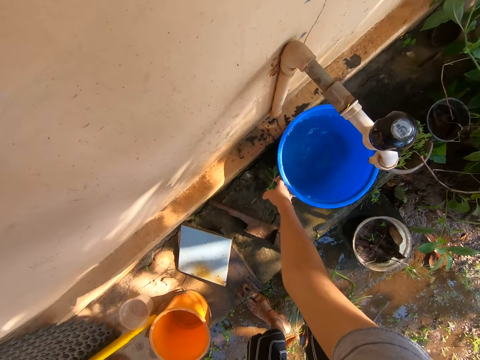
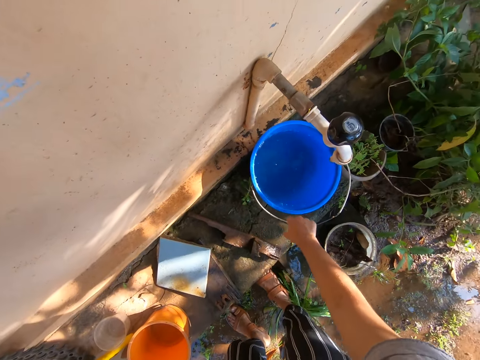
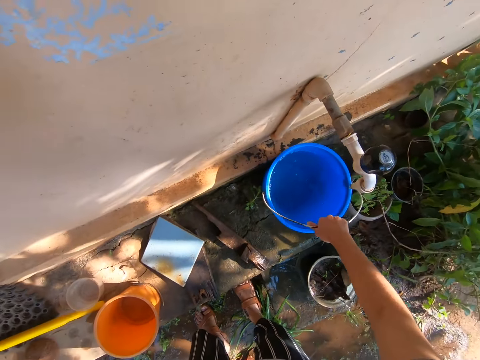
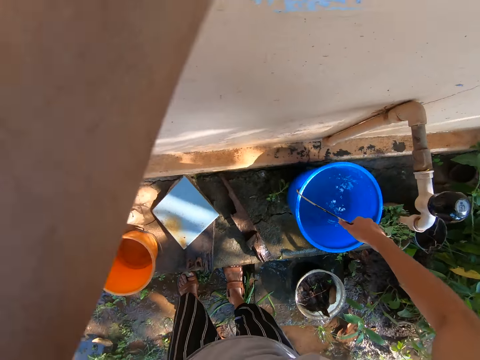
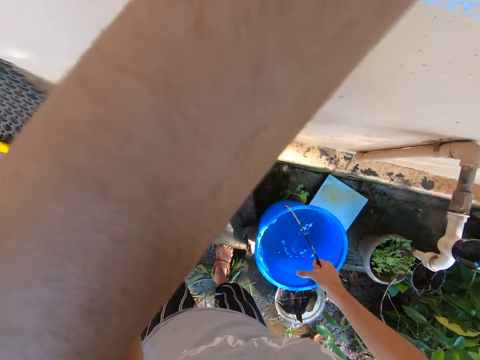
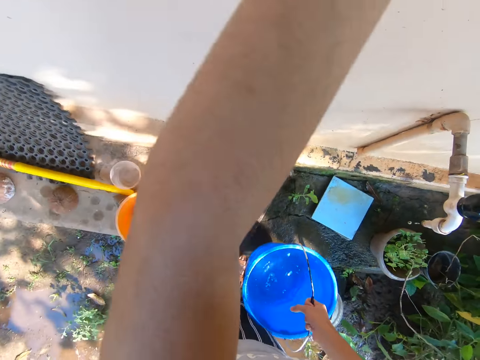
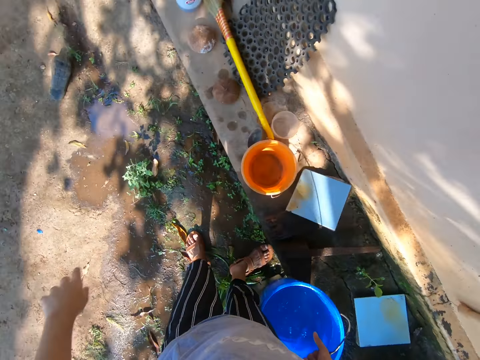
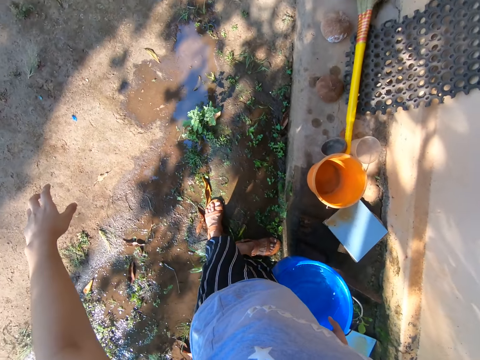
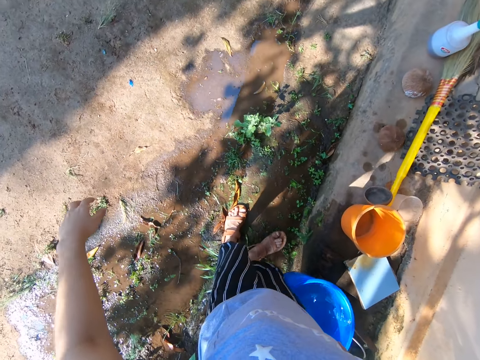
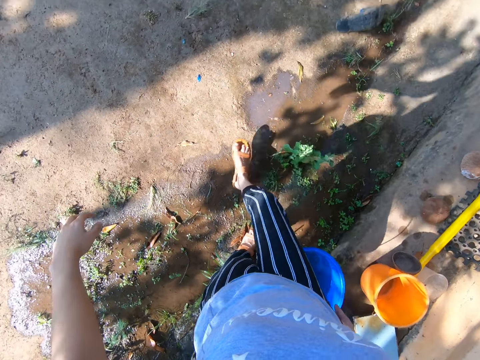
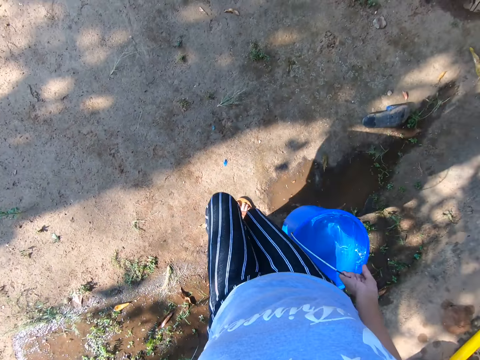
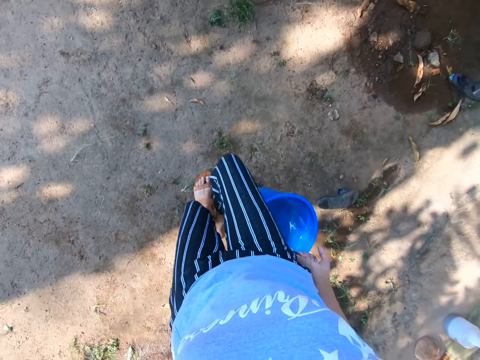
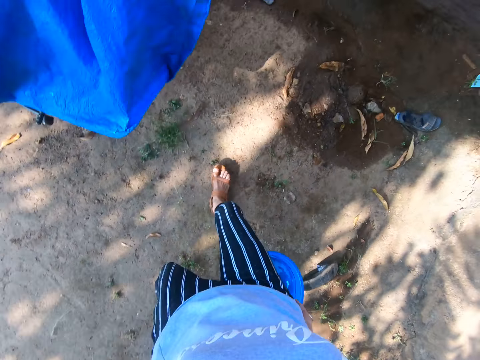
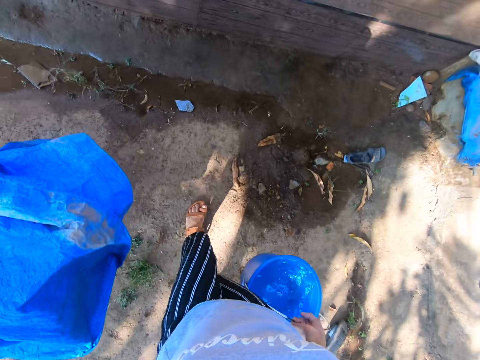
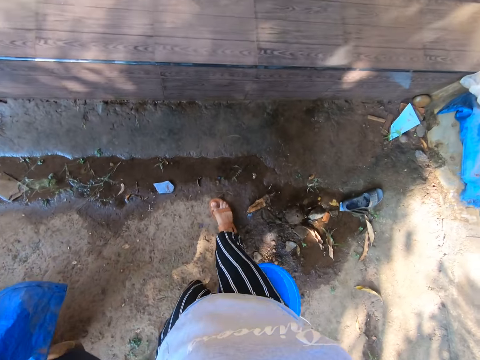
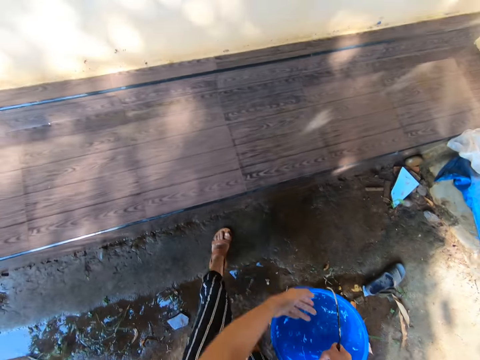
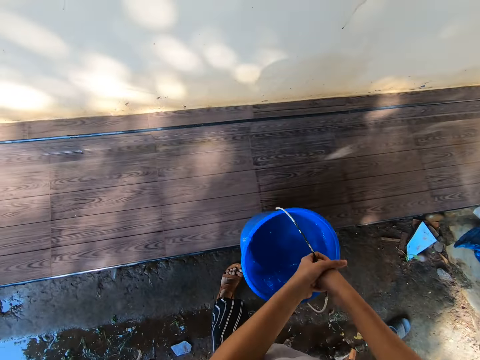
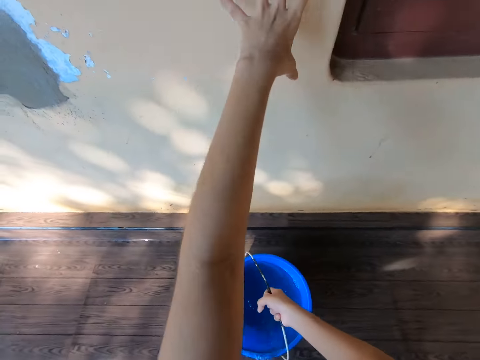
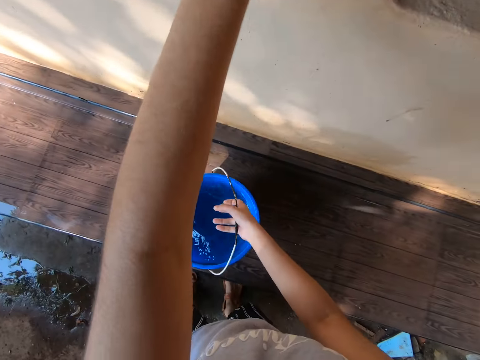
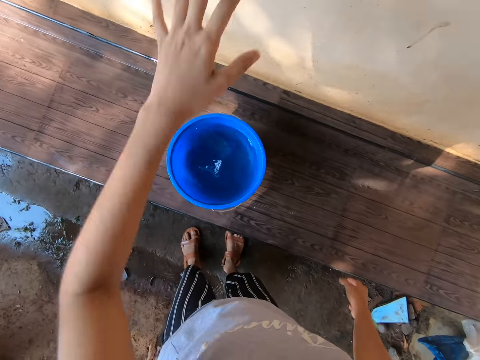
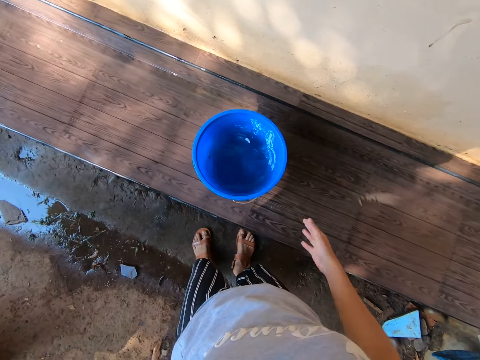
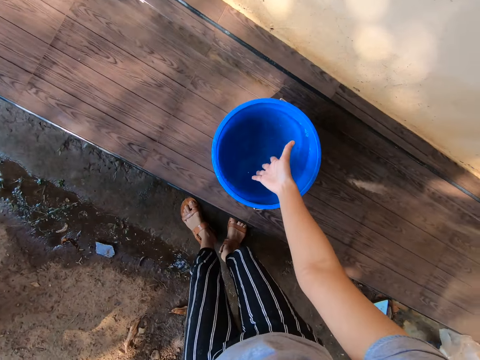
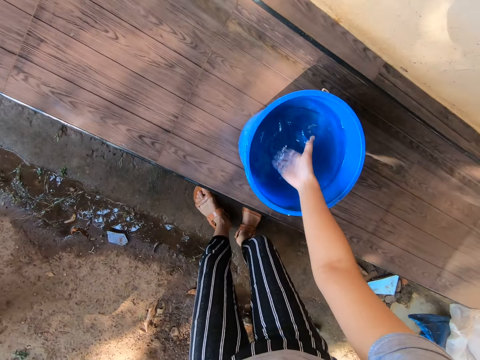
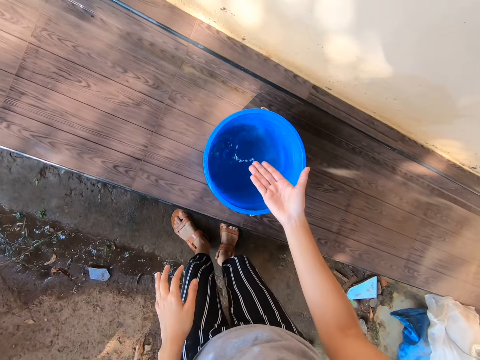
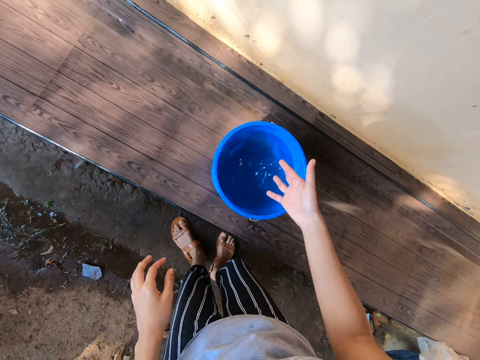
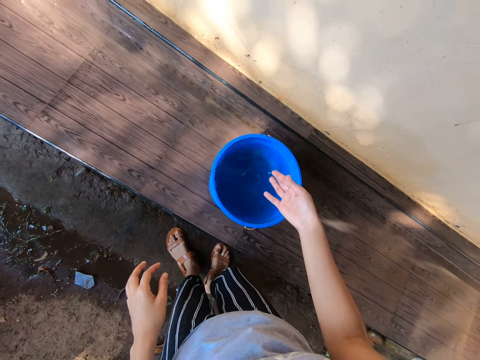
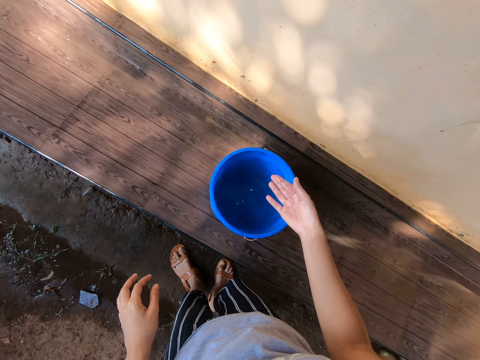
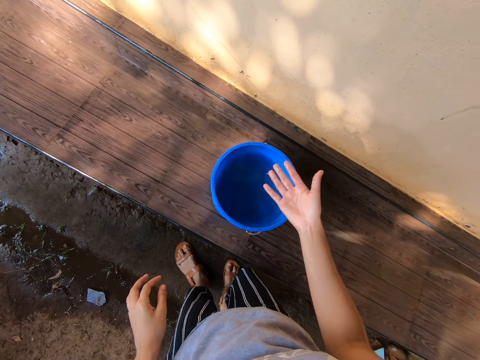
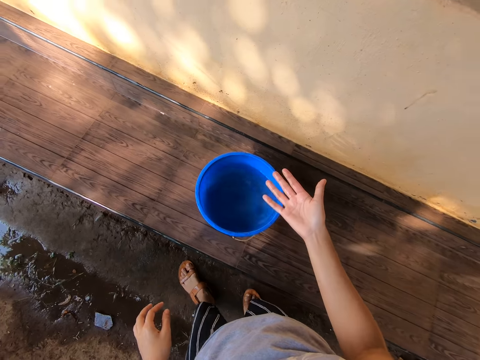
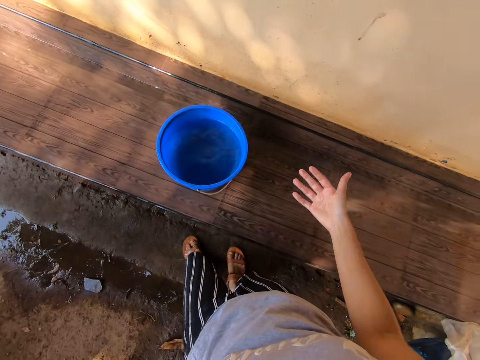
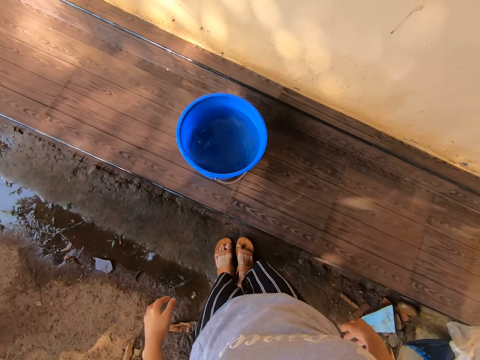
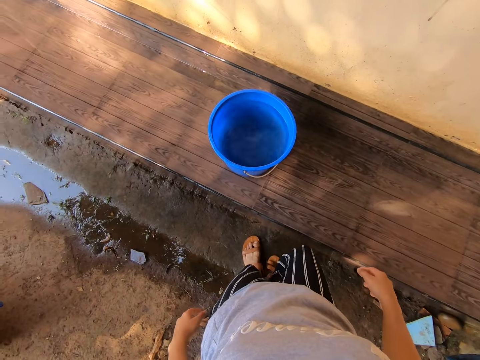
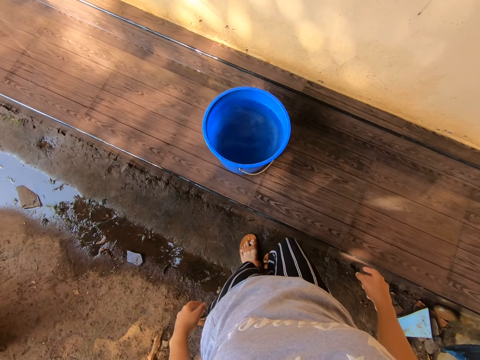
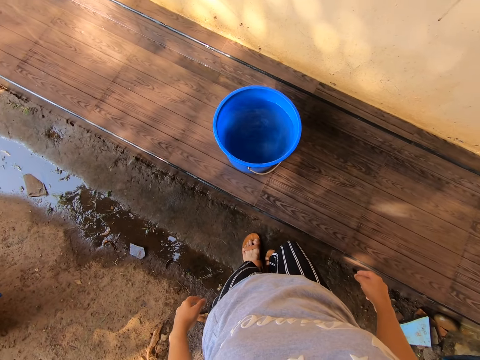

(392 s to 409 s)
The camera wearer touches the wall. She holds the bucket handle. She takes the water bucket from the block. She carries the water bucket. She walks outside. She puts the bucket on the pavement. She touches the wall. She holds the wall with the hand. She dips her hand in the water. She looks at her hand.

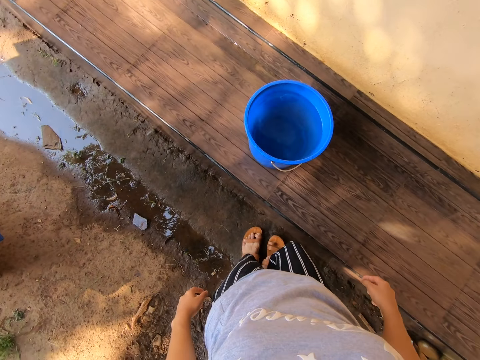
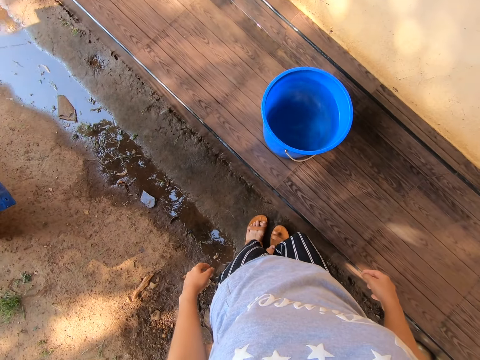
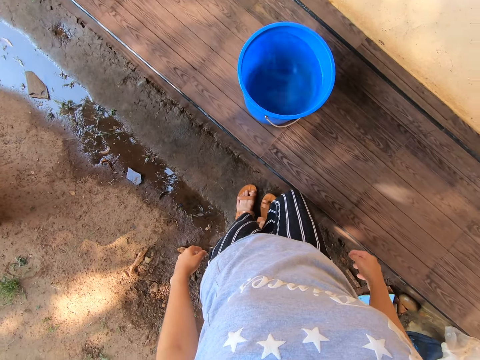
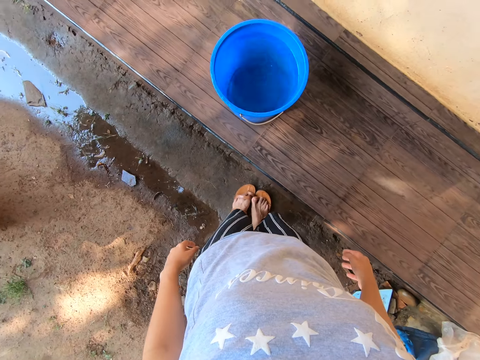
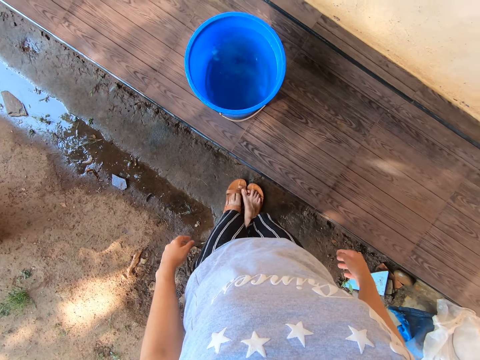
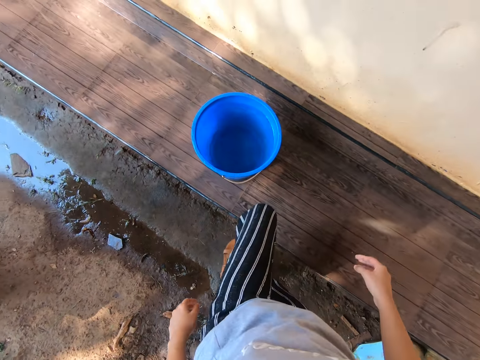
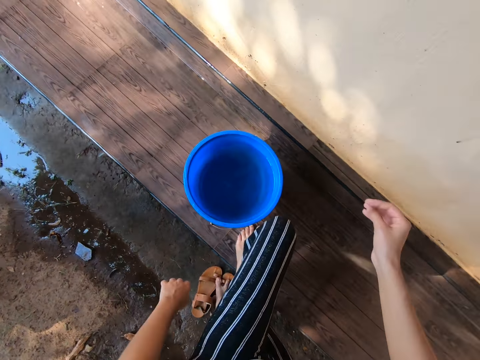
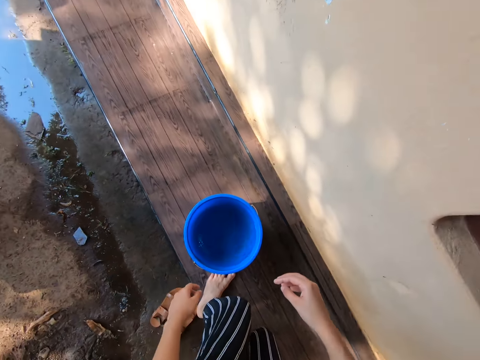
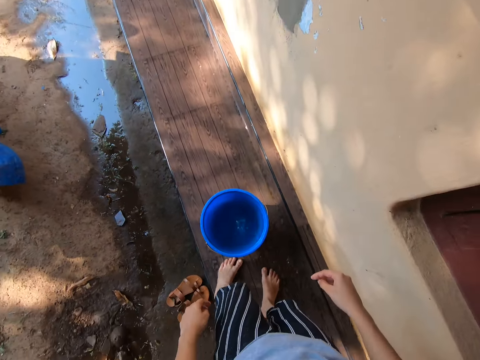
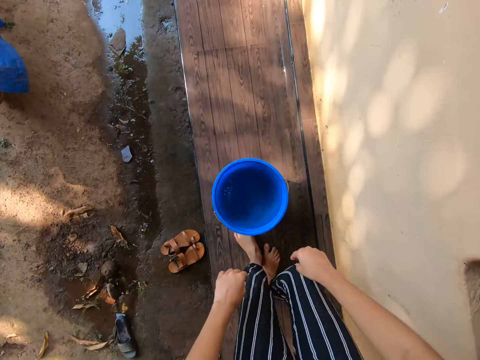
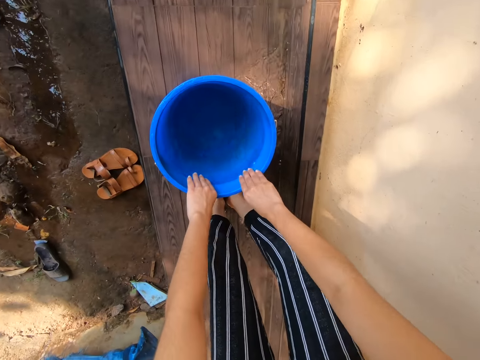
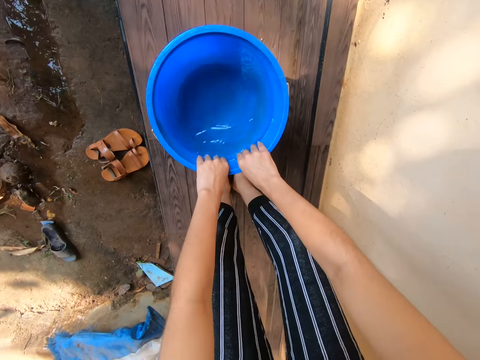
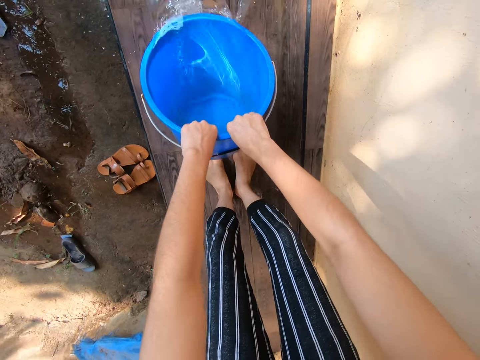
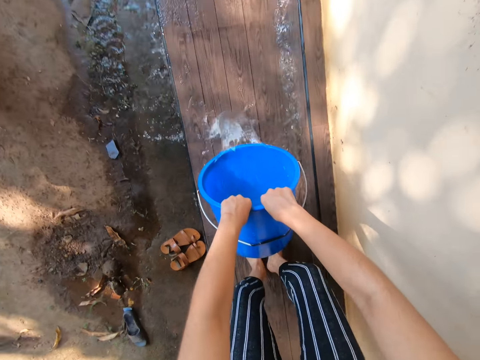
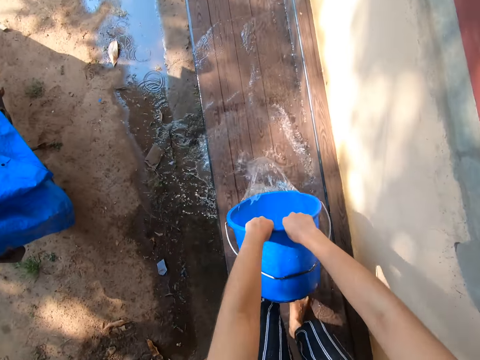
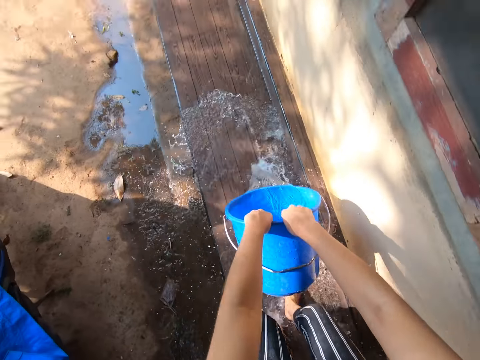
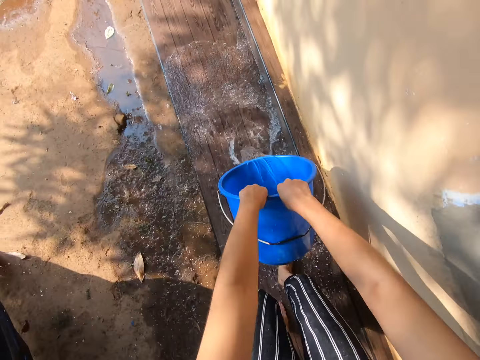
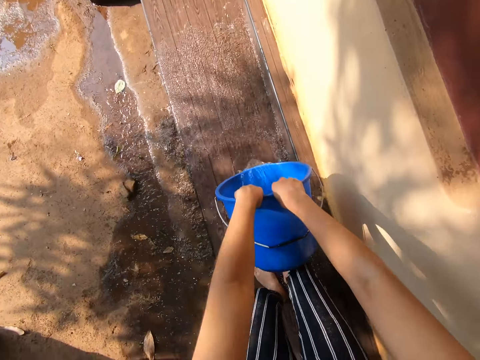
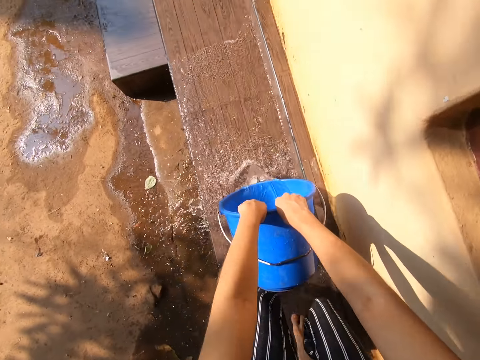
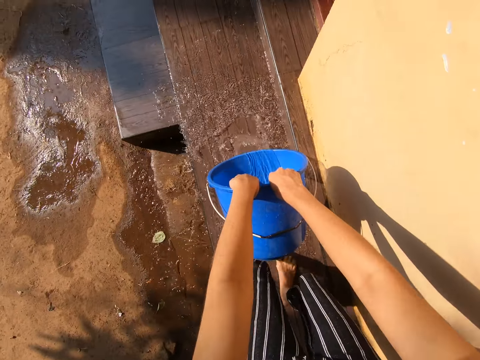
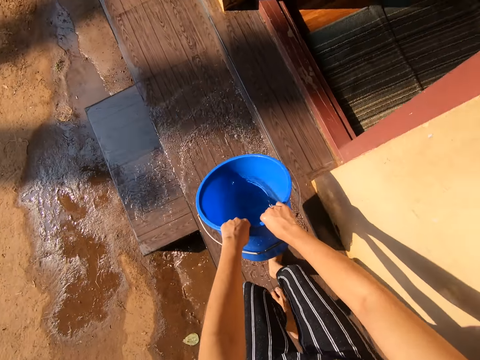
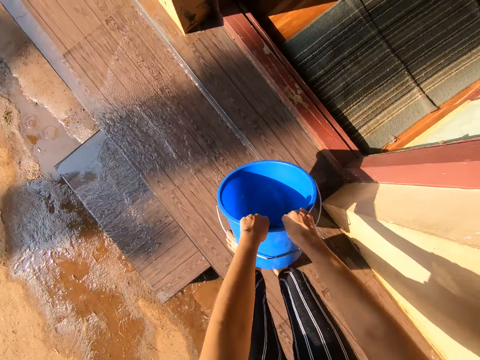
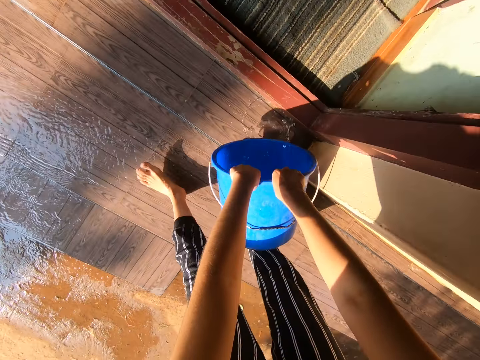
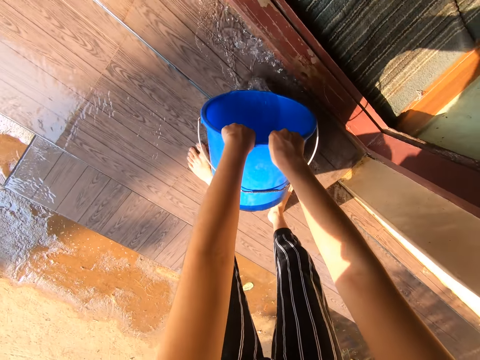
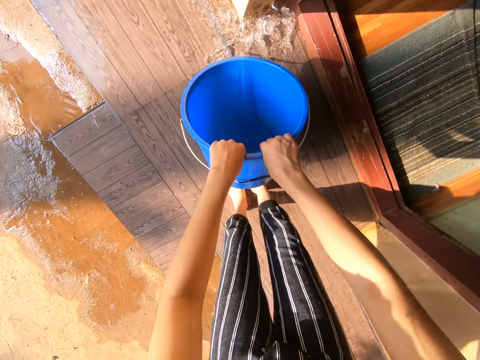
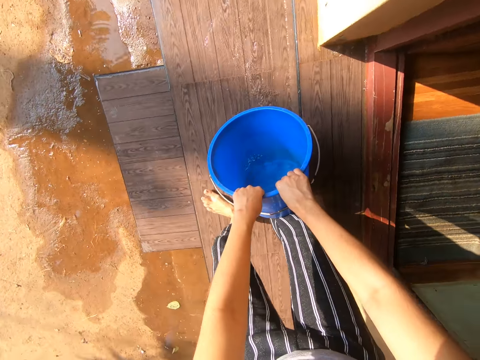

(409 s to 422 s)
The camera wearer removes her shoe. She steps on the shoes. She steps on the floor. She holds the water bucket and pours the water on the floor.
